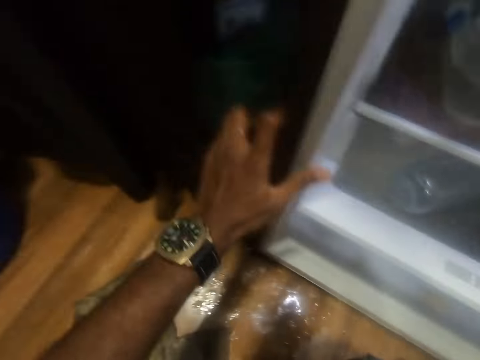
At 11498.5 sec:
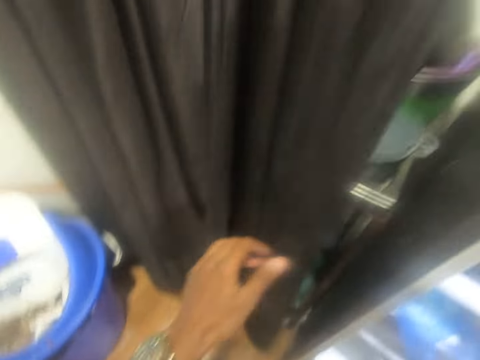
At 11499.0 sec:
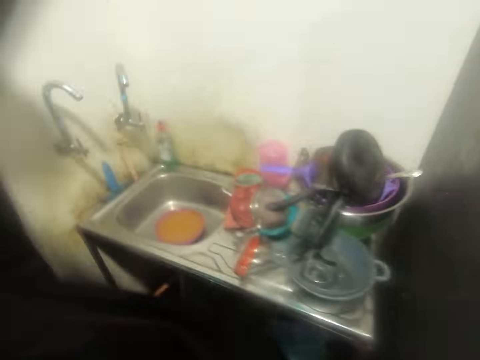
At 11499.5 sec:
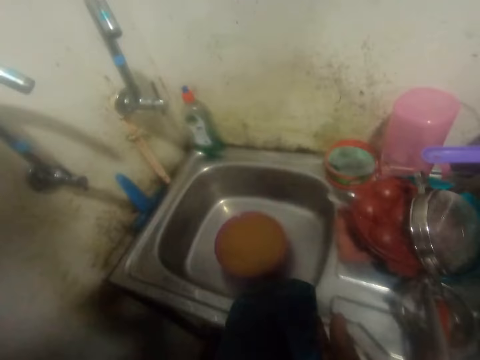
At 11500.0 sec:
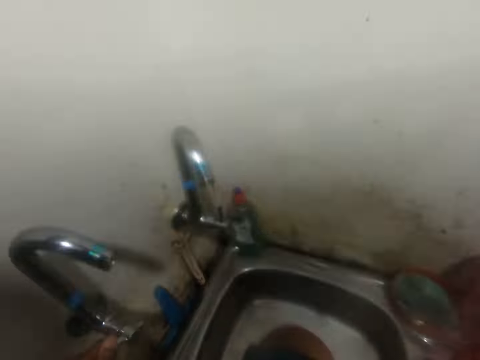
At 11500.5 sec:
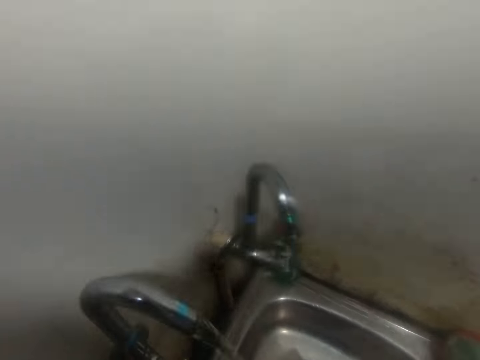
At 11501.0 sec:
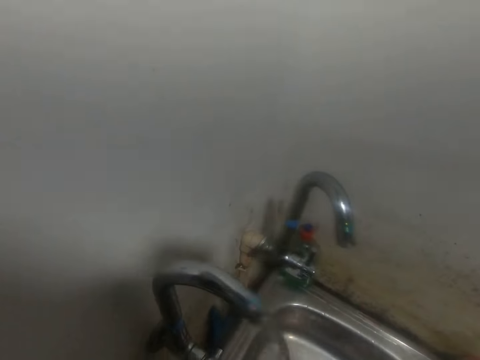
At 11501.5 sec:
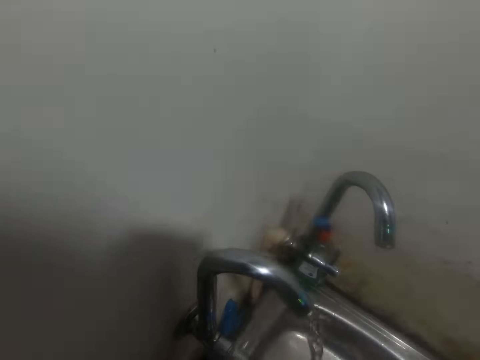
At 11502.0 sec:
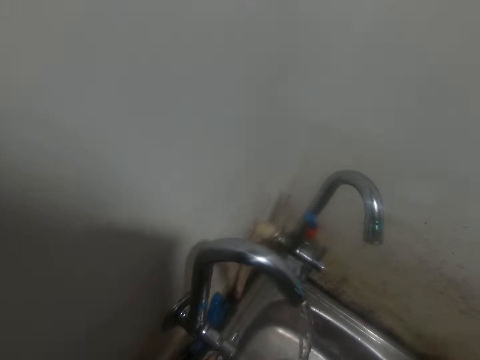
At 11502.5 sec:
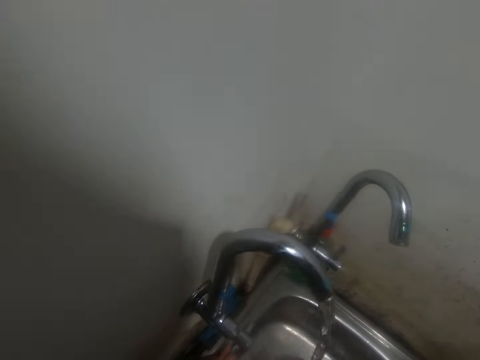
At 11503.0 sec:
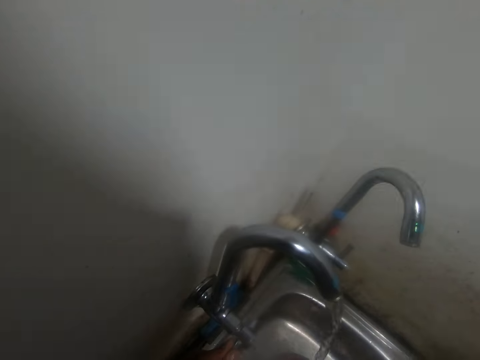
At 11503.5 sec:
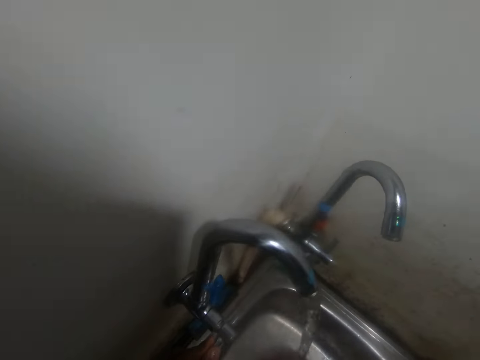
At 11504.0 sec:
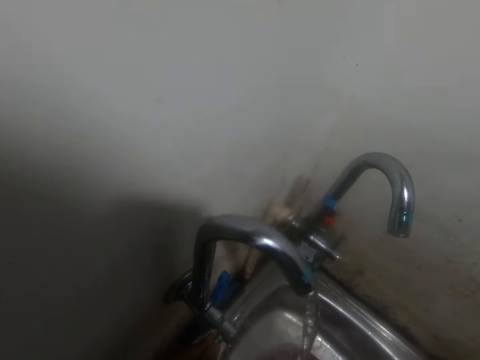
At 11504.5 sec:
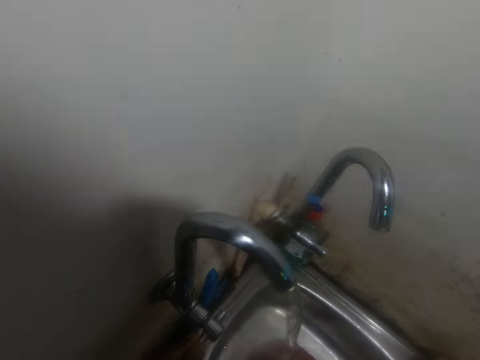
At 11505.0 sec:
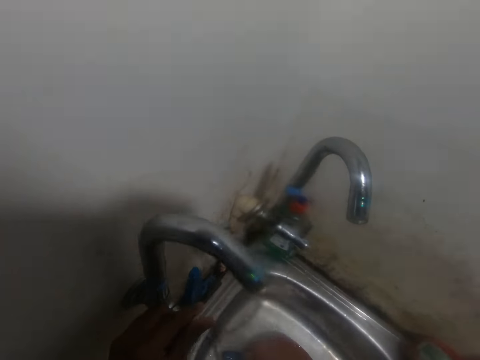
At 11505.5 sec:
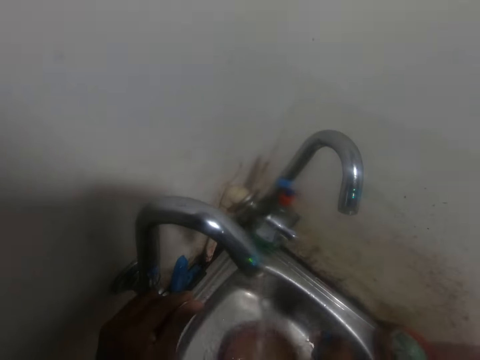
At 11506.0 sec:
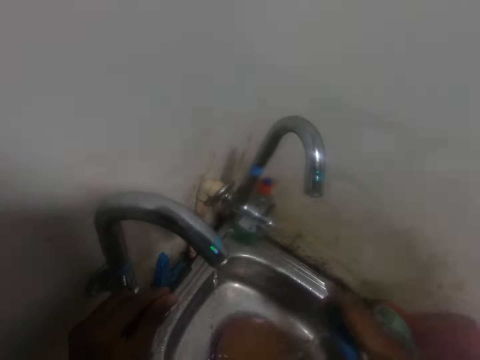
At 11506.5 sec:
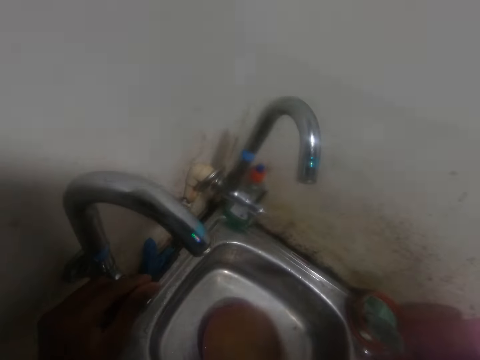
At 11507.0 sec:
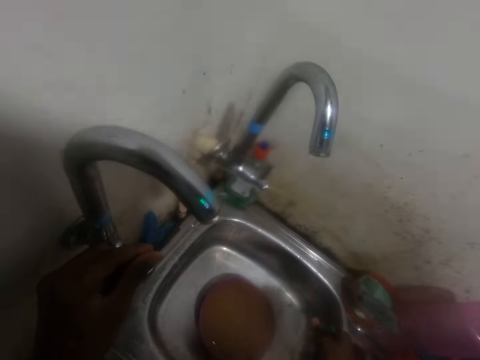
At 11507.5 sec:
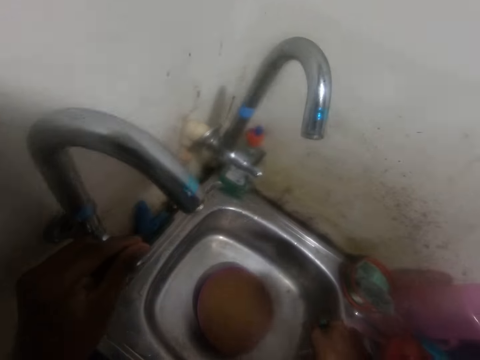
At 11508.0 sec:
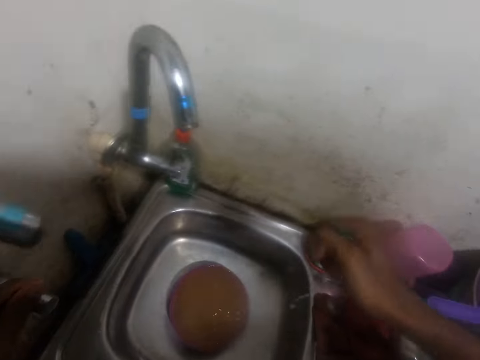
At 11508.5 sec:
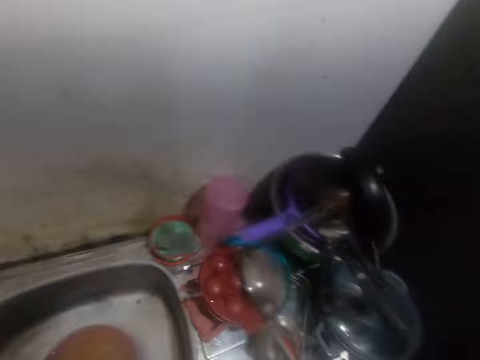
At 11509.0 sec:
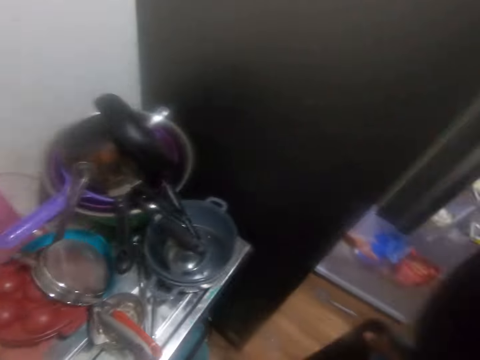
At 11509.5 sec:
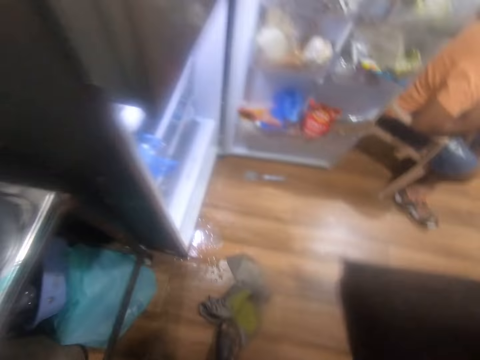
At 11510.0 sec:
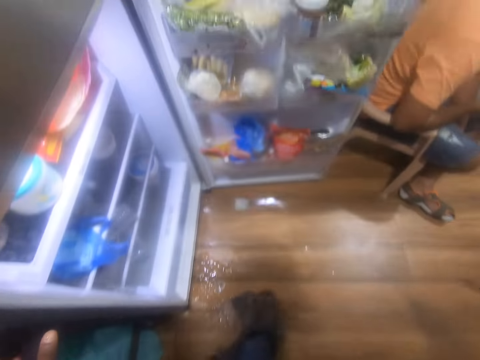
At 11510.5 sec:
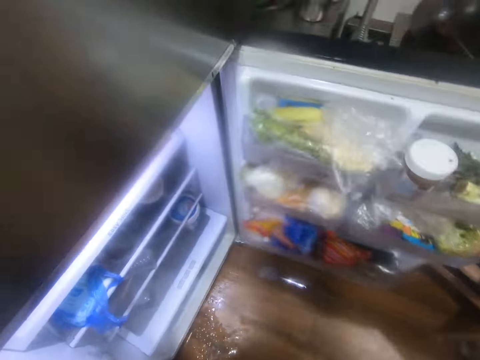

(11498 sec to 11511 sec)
The camera wearer removes his left hand from the fridge. He moves the curtain with his left hand. He opens the tap with his left hand. He closes the tap with his left hand. He rinses the piece of cloth in his right hand with the water from the tap. He squeezes the piece of cloth or scraper with his right hand. He moves the curtain with his right hand.

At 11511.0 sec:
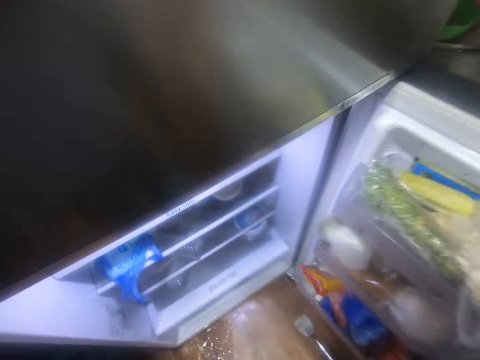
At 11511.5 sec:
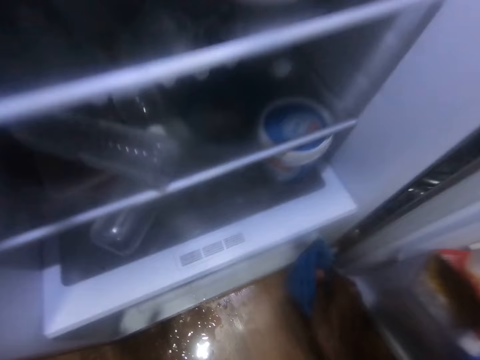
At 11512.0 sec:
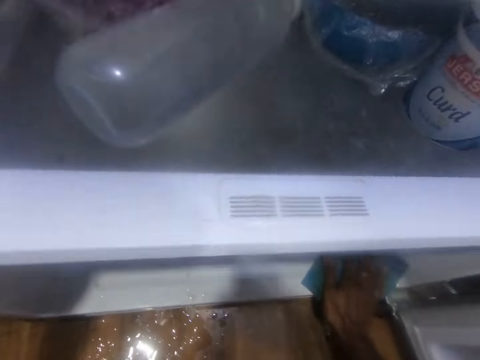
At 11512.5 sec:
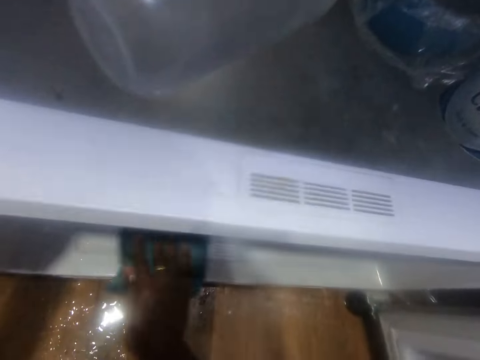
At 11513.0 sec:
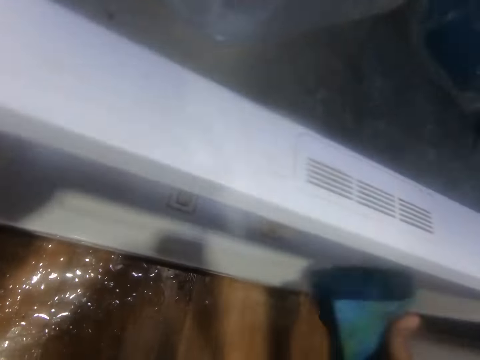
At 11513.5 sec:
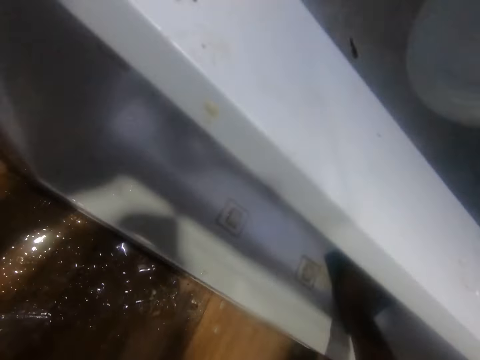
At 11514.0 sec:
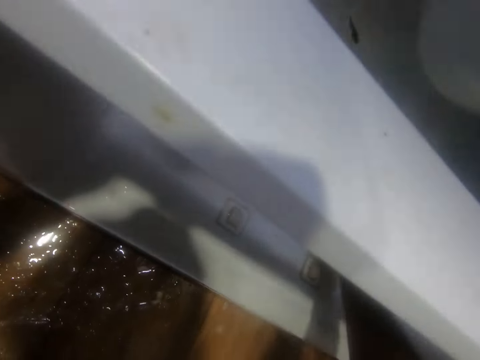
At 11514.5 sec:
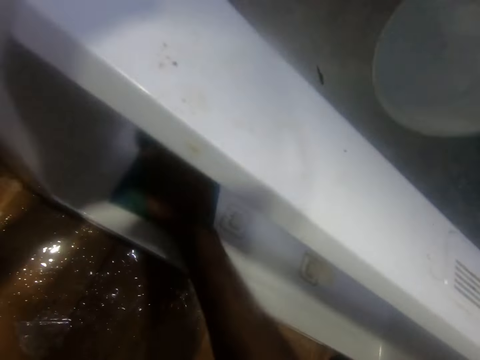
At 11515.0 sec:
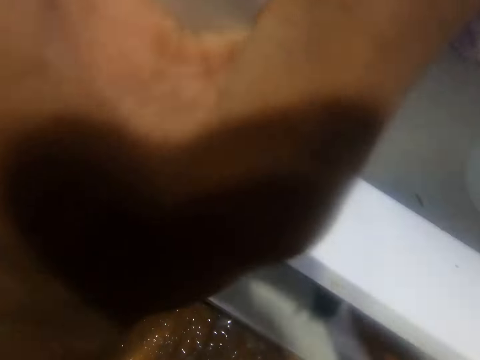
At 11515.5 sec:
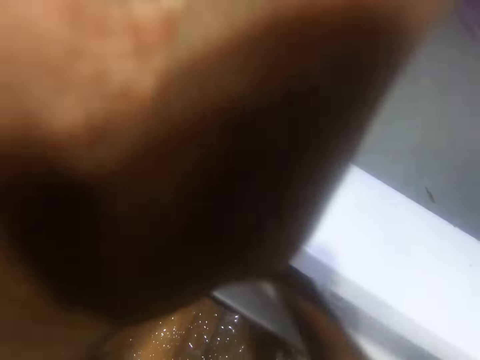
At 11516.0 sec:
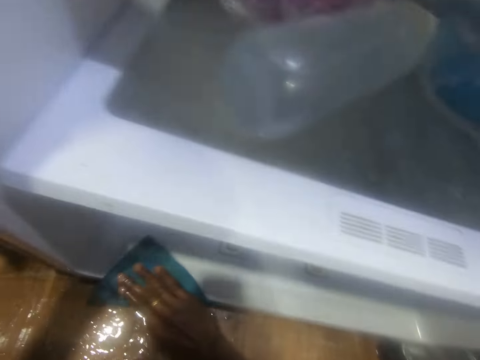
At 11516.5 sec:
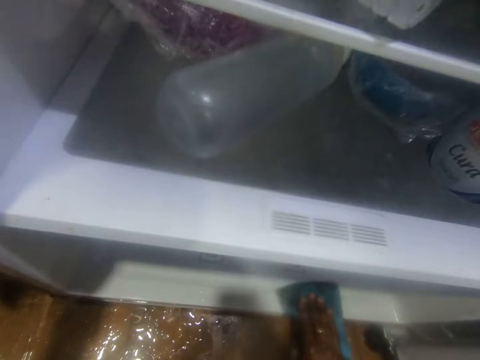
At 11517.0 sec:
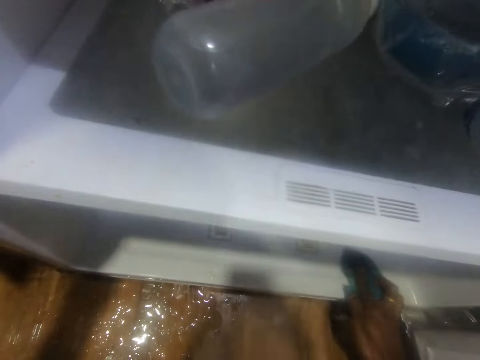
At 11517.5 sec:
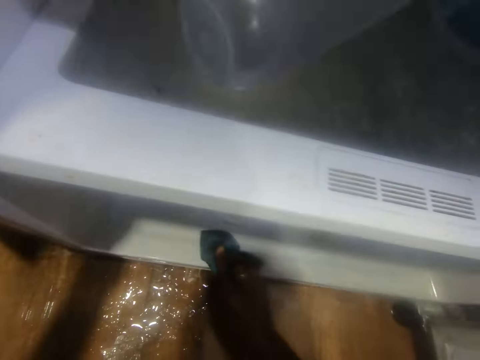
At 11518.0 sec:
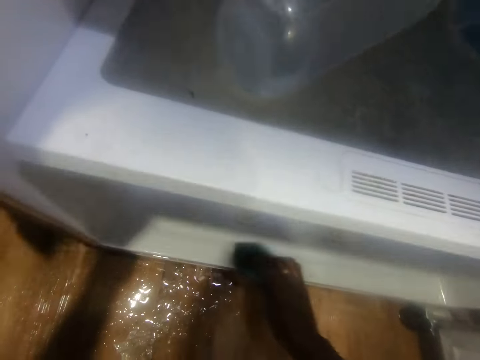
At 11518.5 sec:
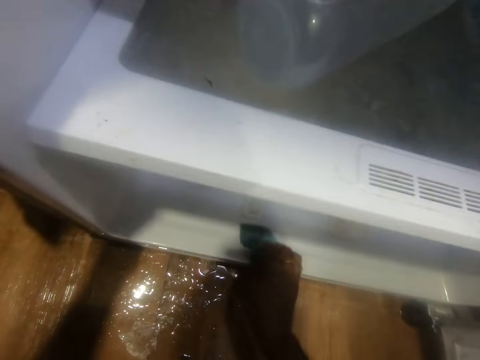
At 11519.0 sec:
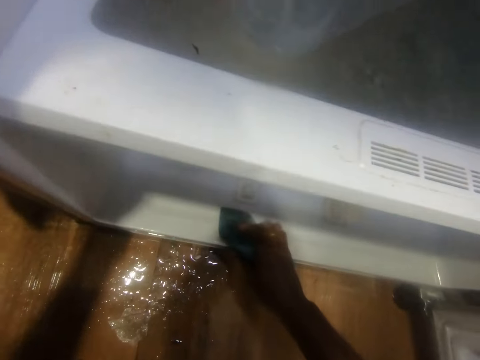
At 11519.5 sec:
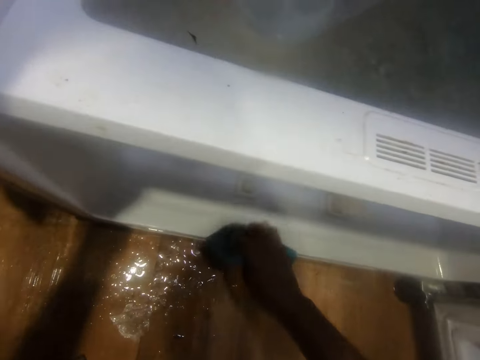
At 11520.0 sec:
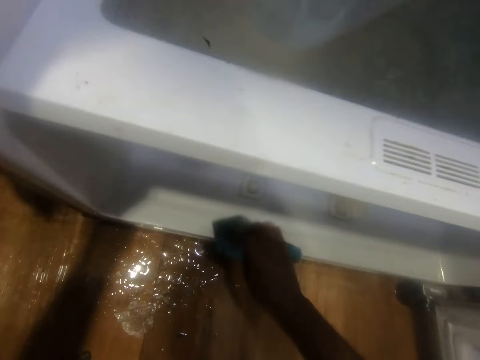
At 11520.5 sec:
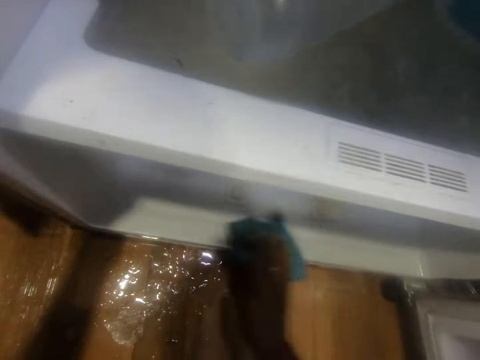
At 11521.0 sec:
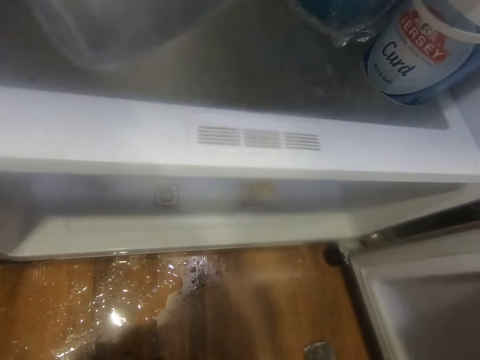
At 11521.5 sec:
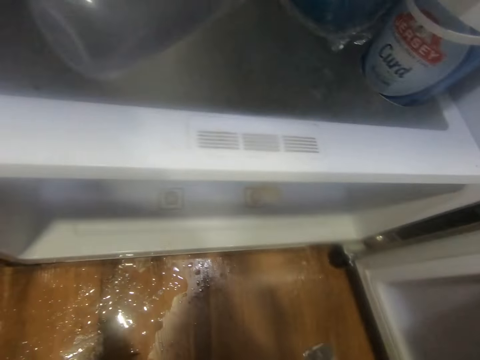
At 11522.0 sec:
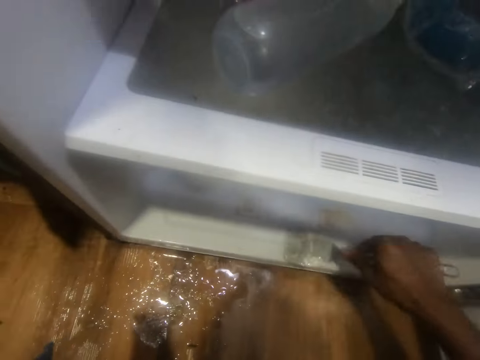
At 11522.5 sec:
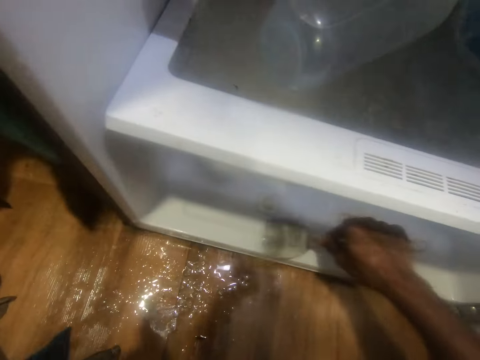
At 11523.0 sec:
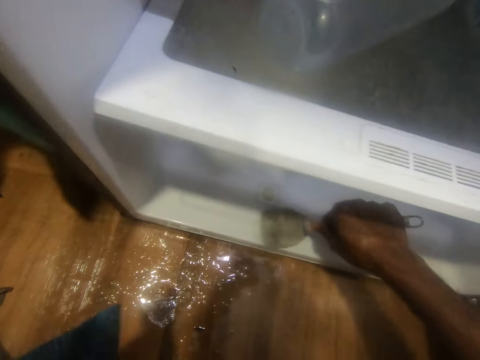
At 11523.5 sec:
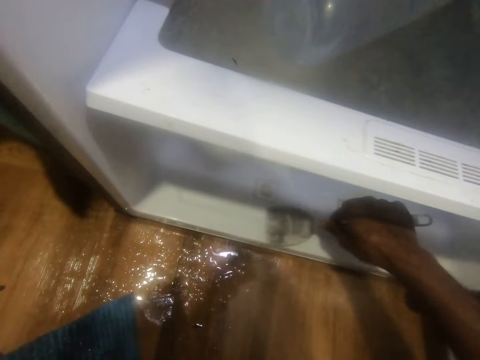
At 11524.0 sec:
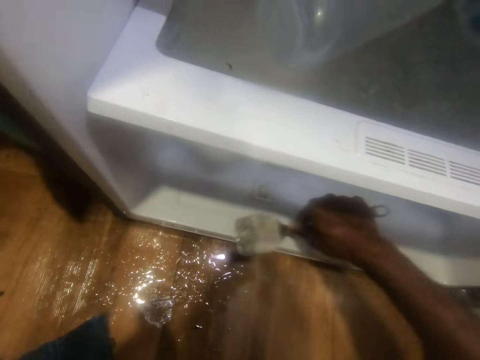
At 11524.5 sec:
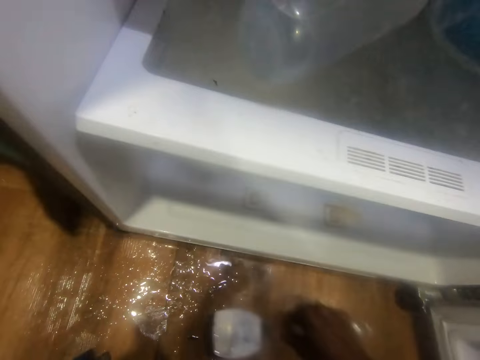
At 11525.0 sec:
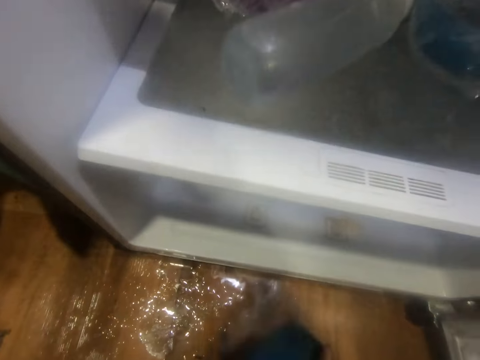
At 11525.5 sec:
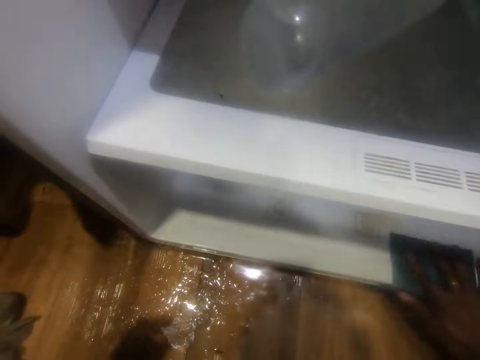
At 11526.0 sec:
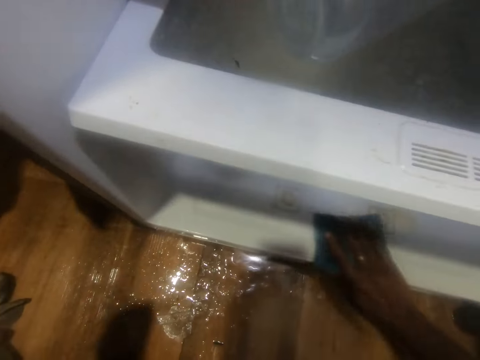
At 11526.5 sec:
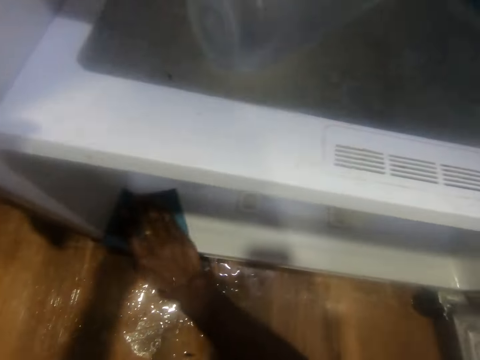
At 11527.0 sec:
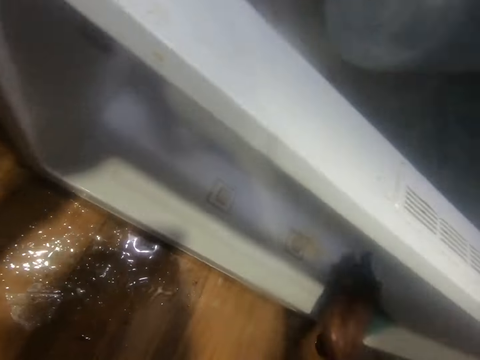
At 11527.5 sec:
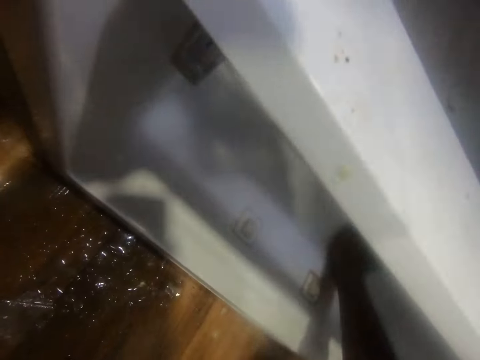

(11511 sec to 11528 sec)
The camera wearer cleans the fridge with the piece of cloth in his right hand. He holds the fridge with his left hand. He passes the piece of rag from his right hand to his left hand. He picks the hand scraper from the floor with his right hand. He removes dried food debris on the floor of the fridge with the hand scraper in his right hand. He scrubs the stain. He drops the scraper on the floor with his right hand. He passes the piece of rag from his left hand to his right hand. He cleans the fridge with the piece of cloth in his right hand.
